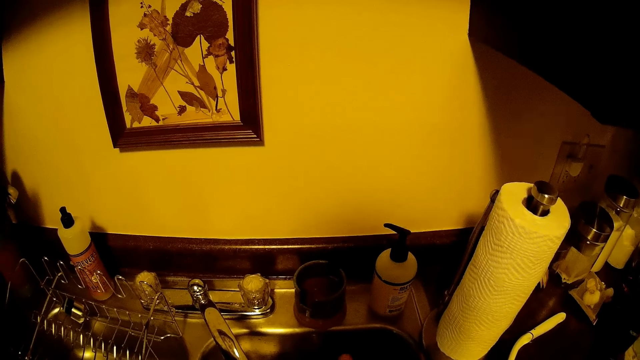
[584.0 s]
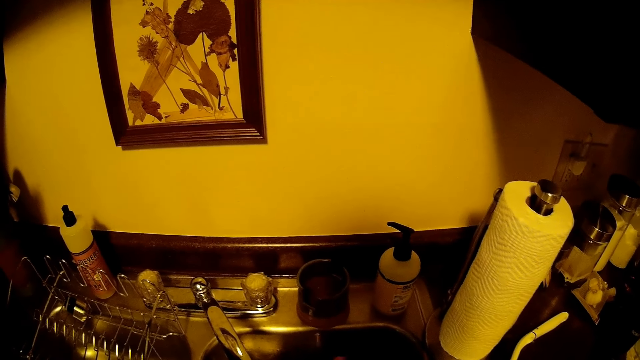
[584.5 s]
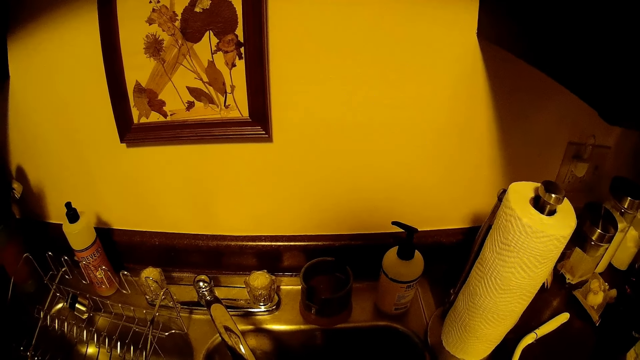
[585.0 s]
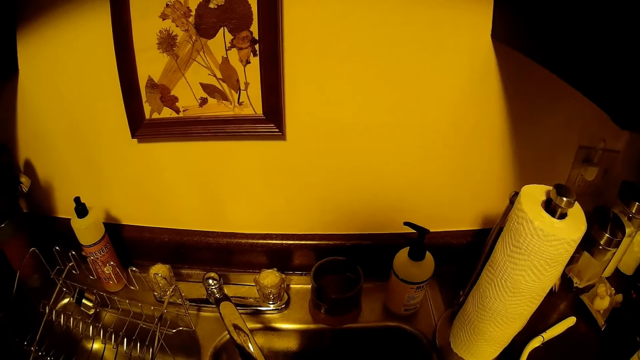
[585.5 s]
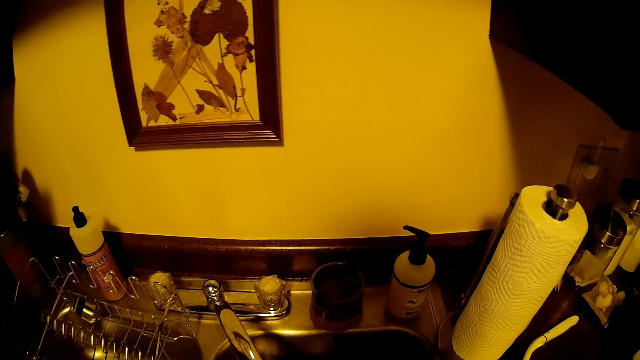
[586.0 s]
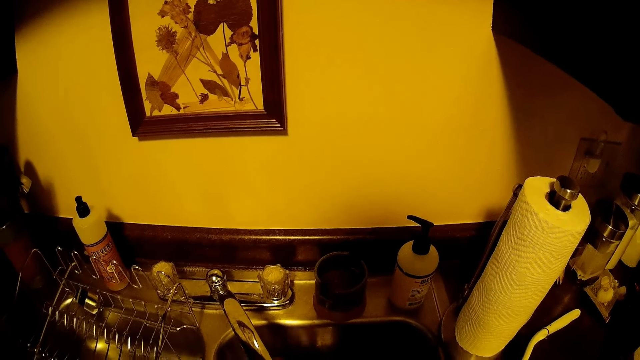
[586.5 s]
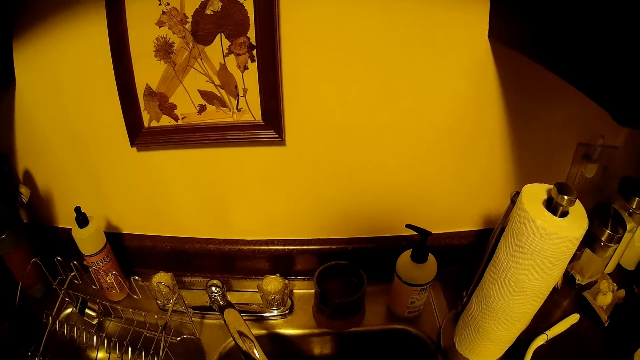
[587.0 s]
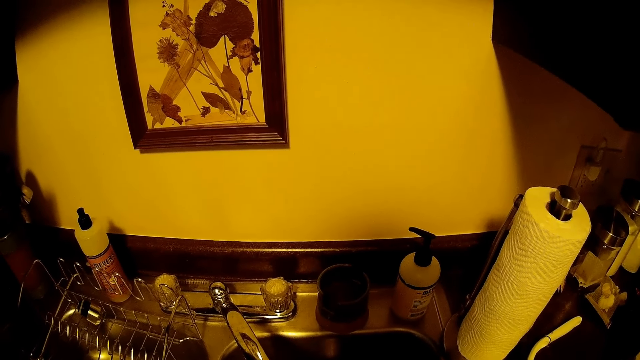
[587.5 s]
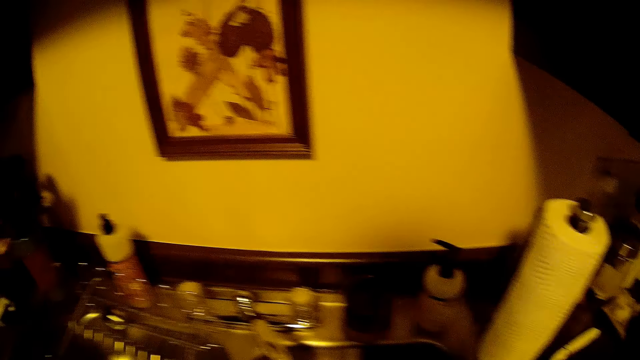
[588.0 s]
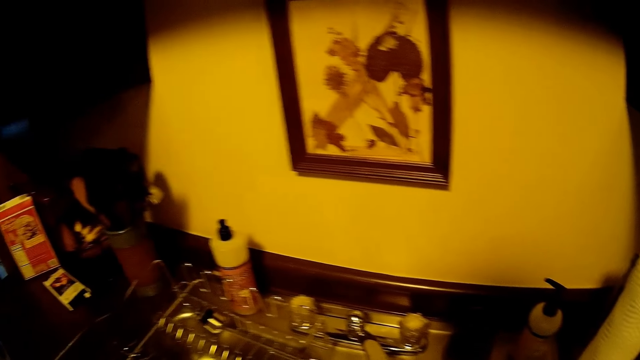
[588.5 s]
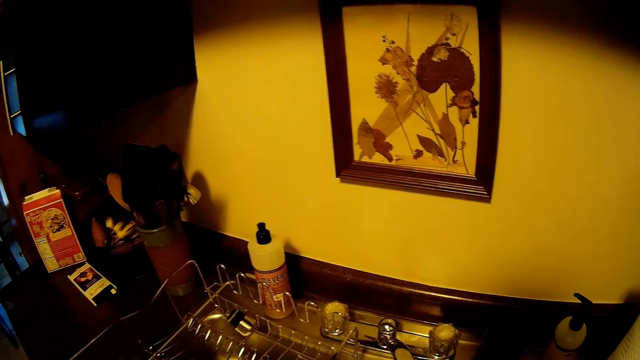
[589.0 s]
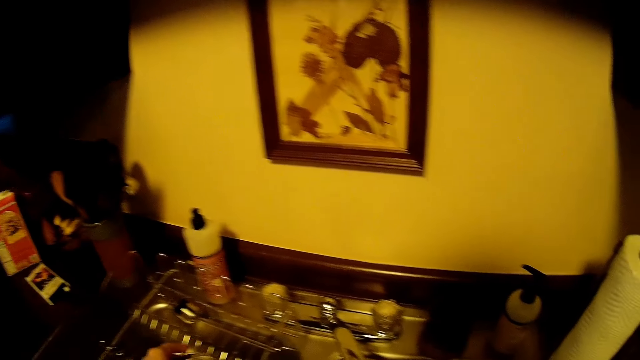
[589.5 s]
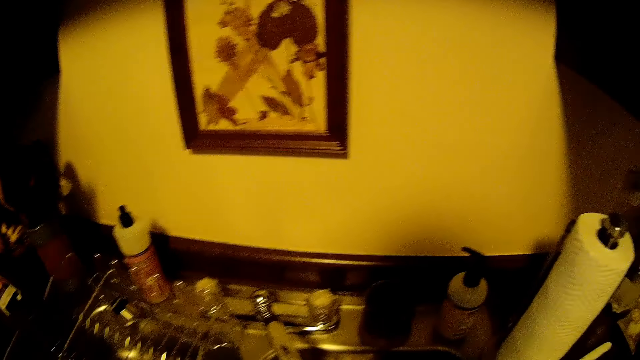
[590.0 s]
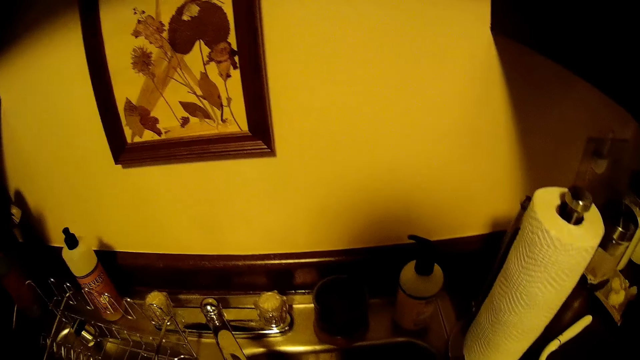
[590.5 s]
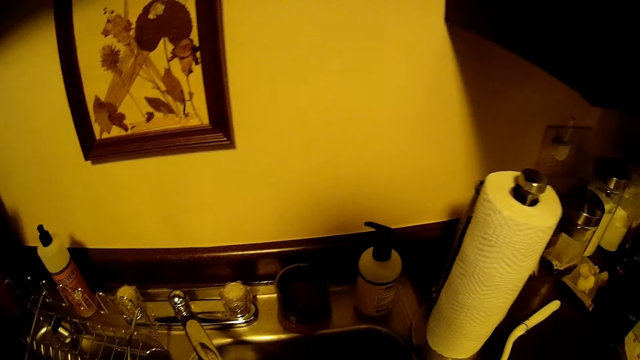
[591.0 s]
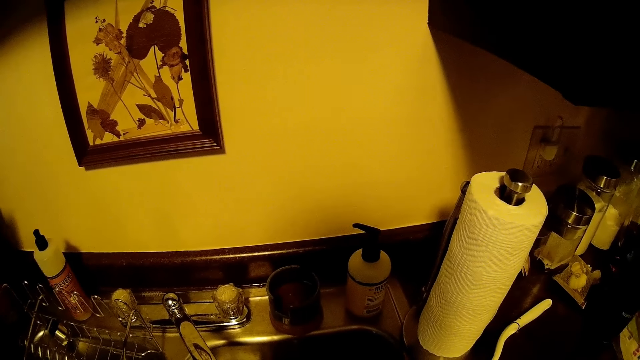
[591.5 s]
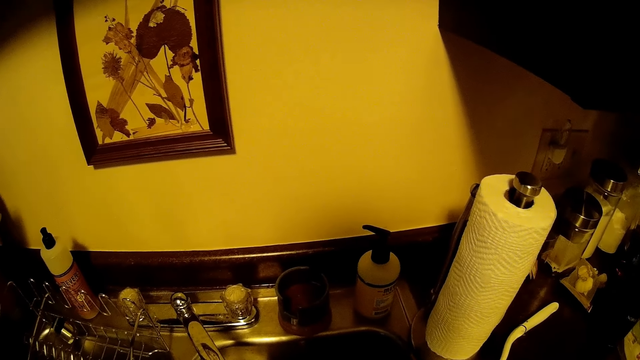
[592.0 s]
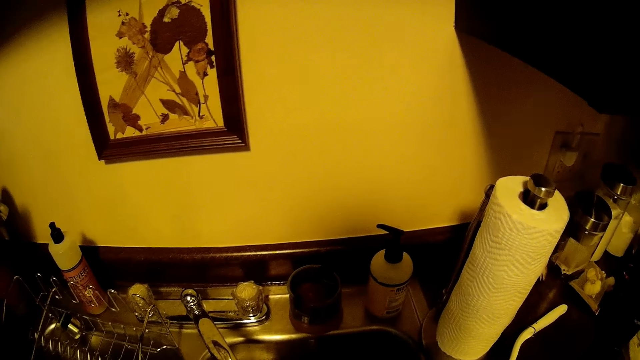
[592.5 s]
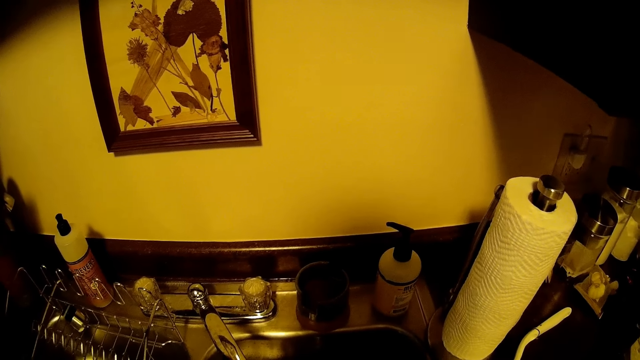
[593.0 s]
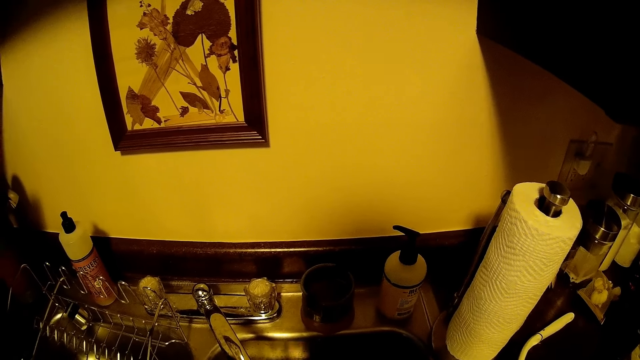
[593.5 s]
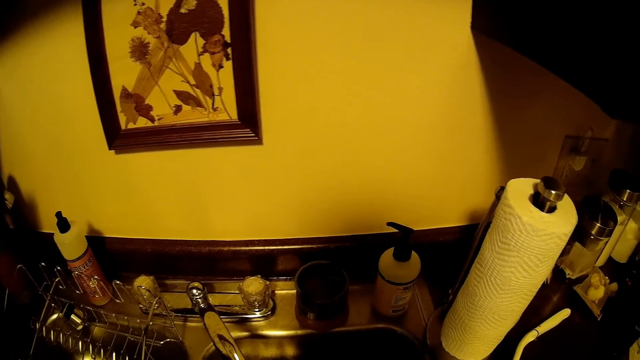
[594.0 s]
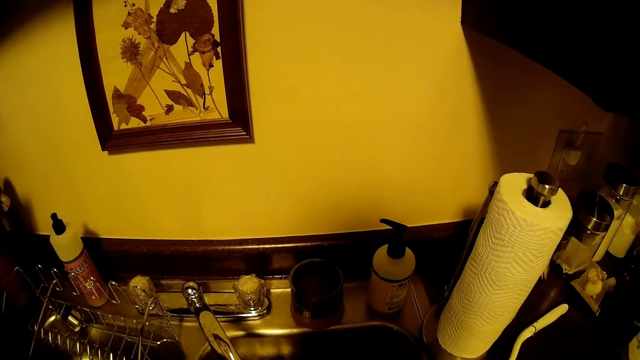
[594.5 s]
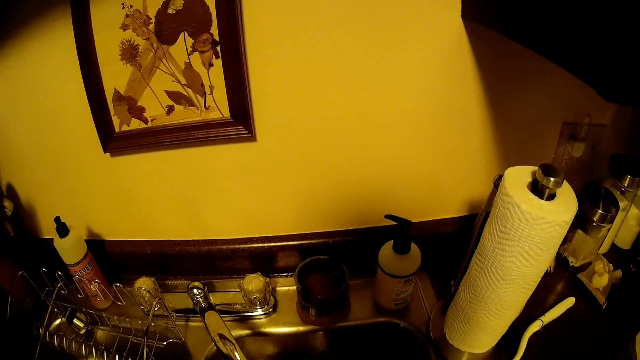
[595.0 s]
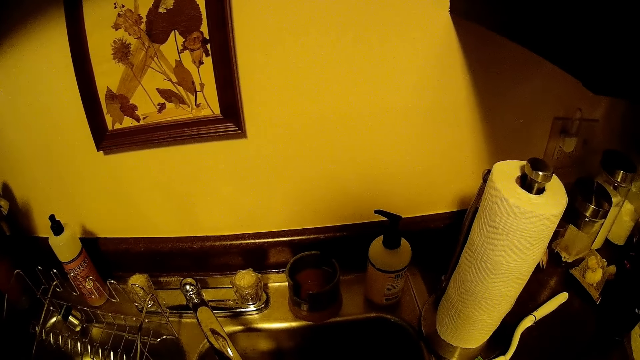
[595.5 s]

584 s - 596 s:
The camera wearer drops a utensil in a rack beside the sink with her left hand. She does something.

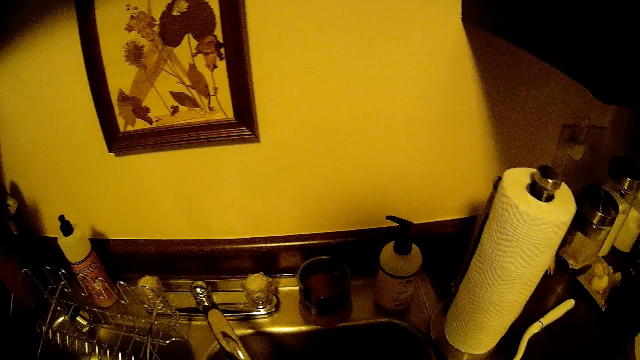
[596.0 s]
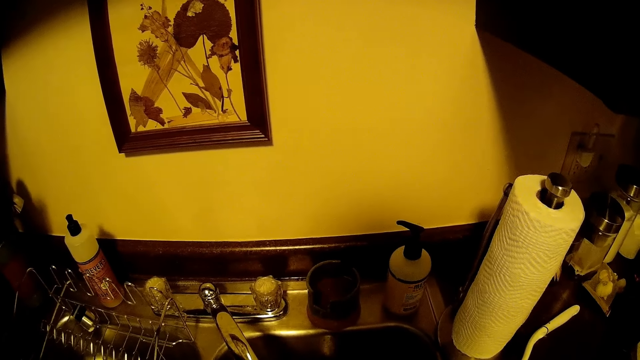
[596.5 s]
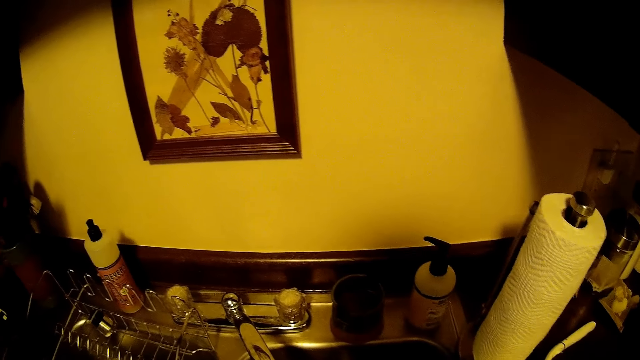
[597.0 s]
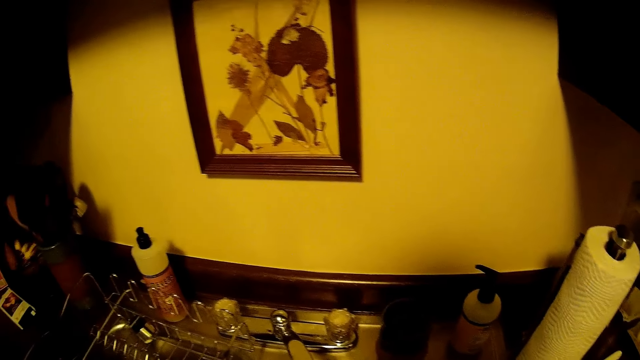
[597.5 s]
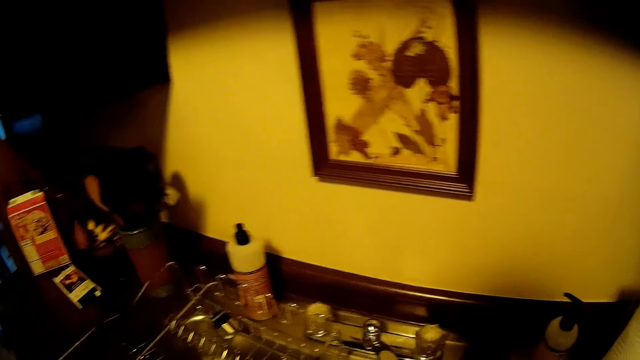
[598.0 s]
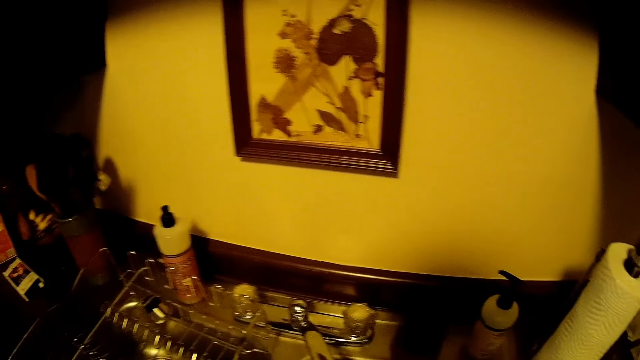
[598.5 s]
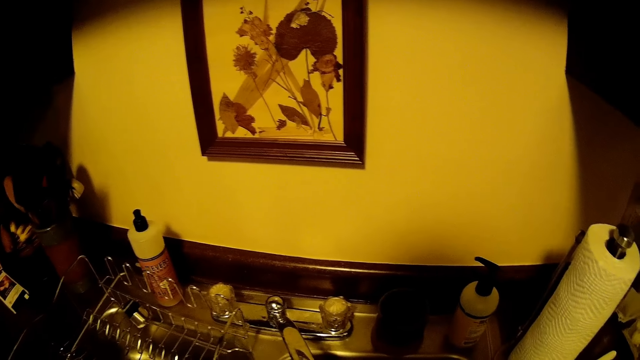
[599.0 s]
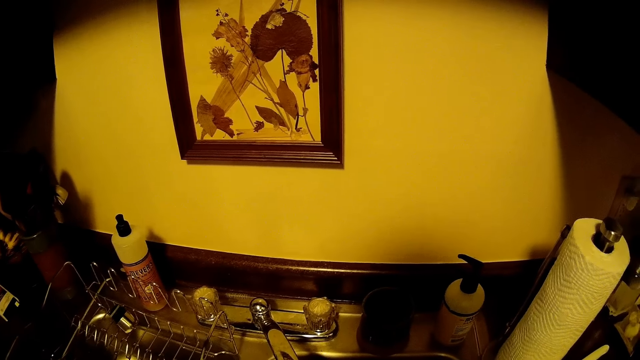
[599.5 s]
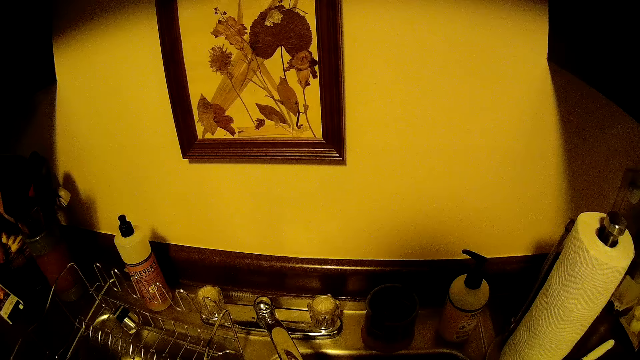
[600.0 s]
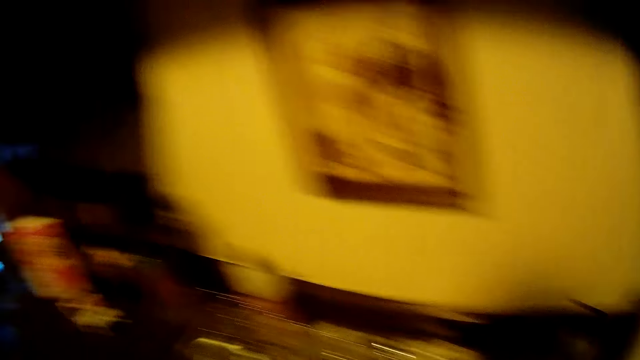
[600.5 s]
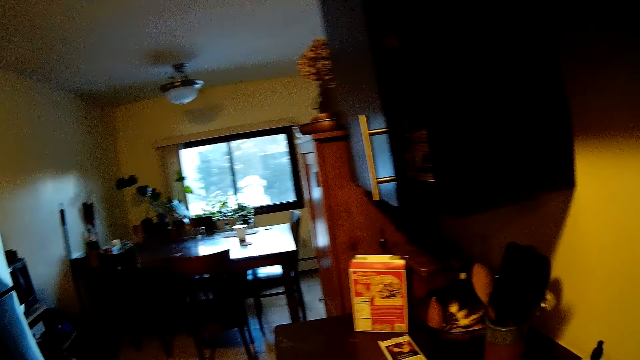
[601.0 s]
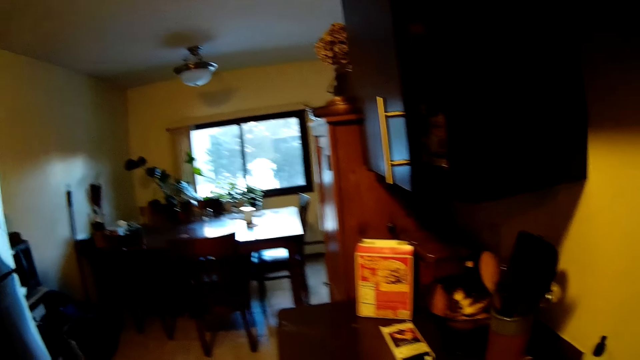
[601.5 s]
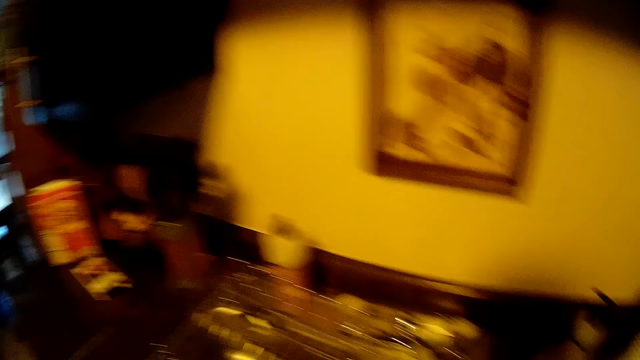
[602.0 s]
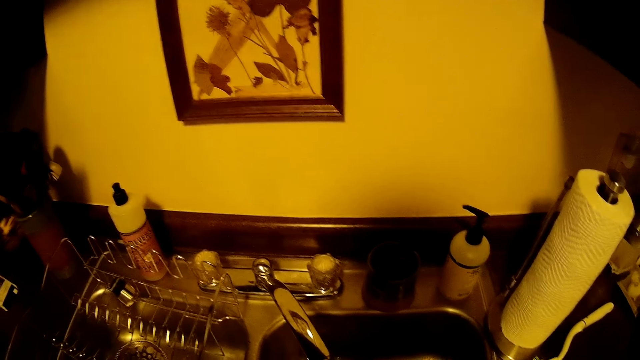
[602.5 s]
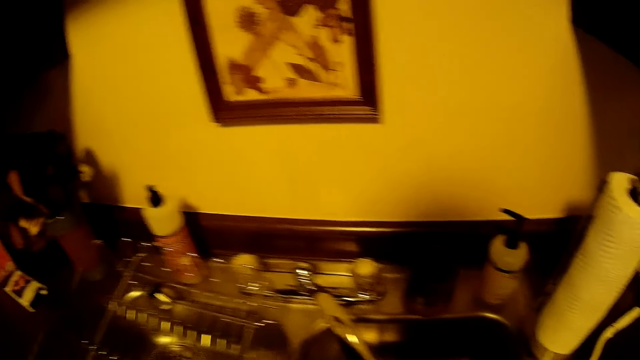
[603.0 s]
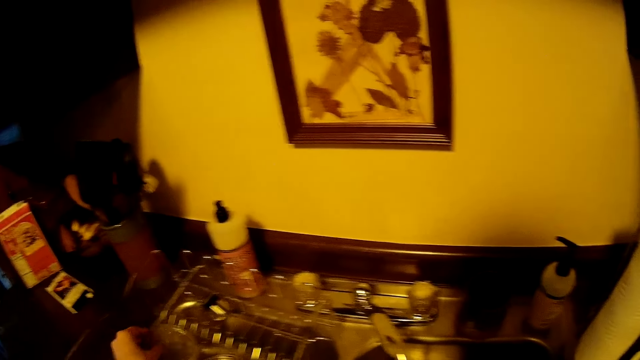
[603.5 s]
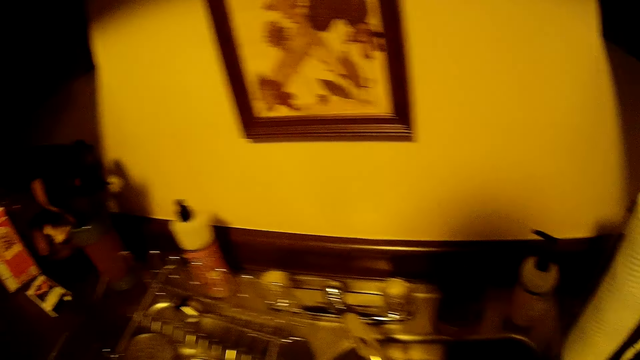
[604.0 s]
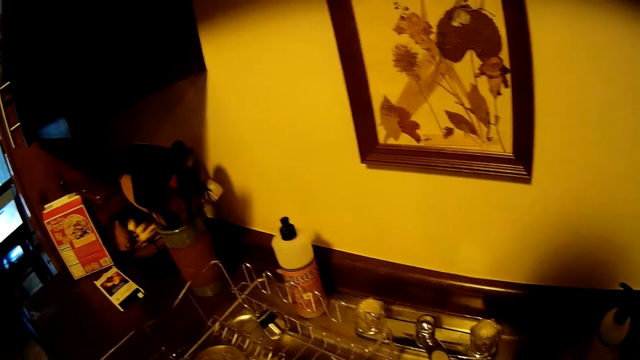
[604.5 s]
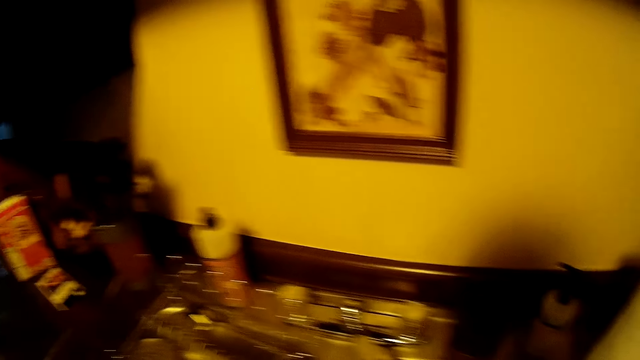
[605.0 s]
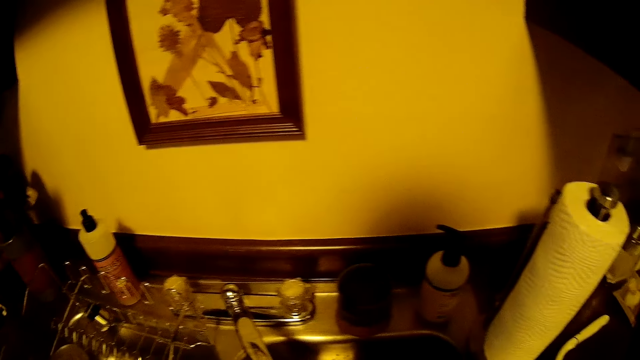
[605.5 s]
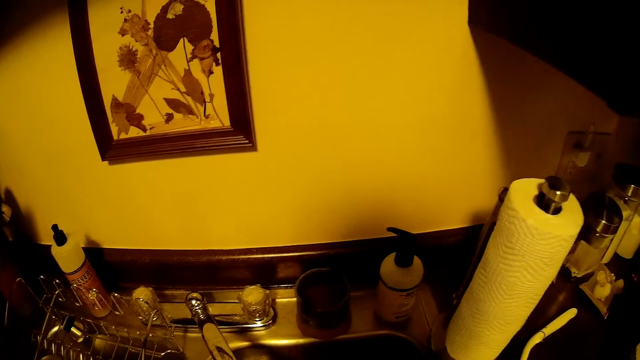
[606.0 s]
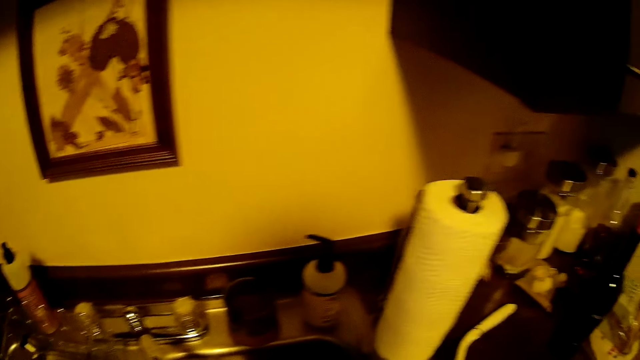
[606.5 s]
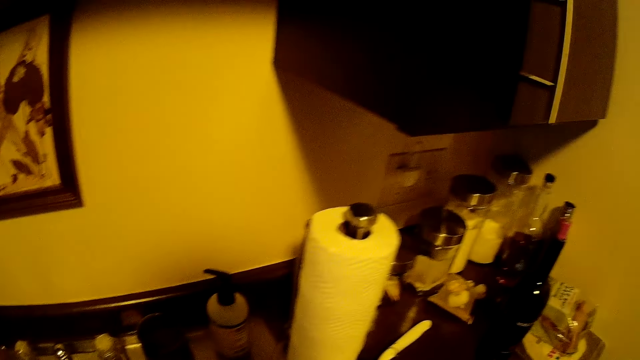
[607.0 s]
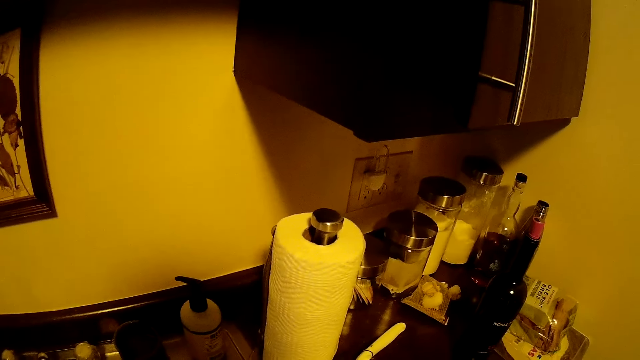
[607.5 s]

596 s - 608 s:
The camera wearer looks around. She drops a lid into the rack beside the sink with her left hand. She does something.
